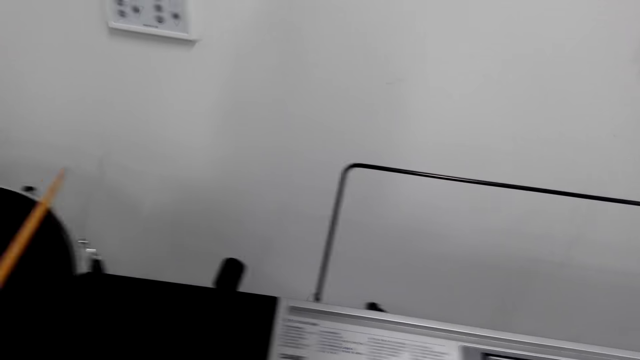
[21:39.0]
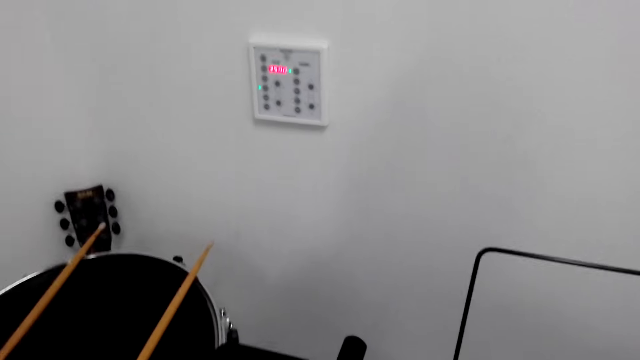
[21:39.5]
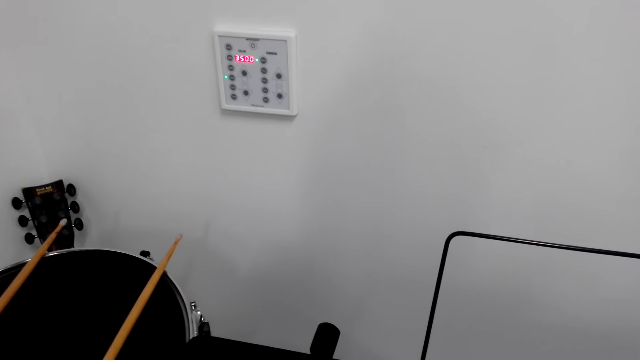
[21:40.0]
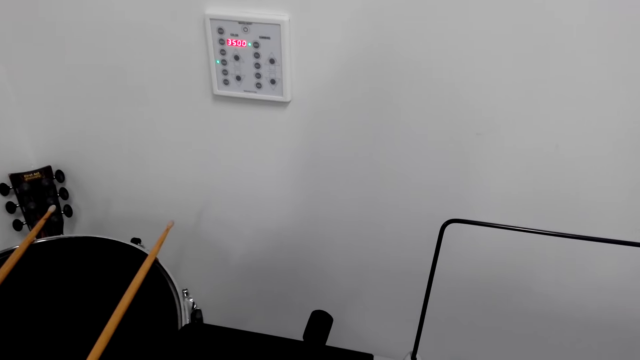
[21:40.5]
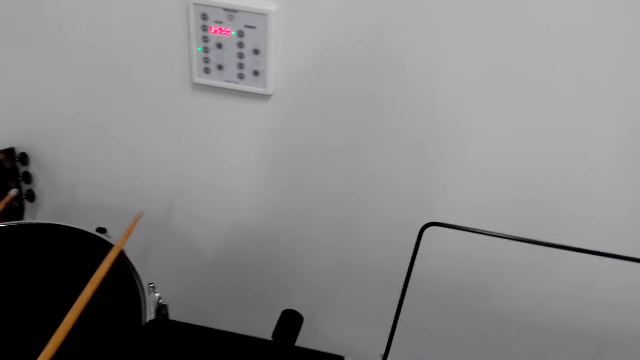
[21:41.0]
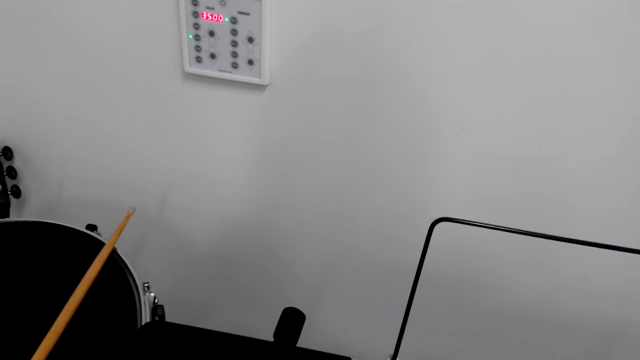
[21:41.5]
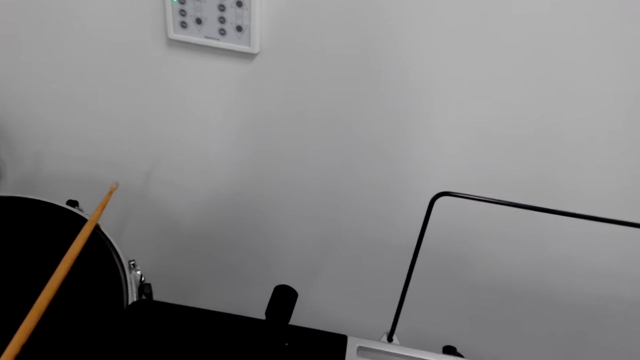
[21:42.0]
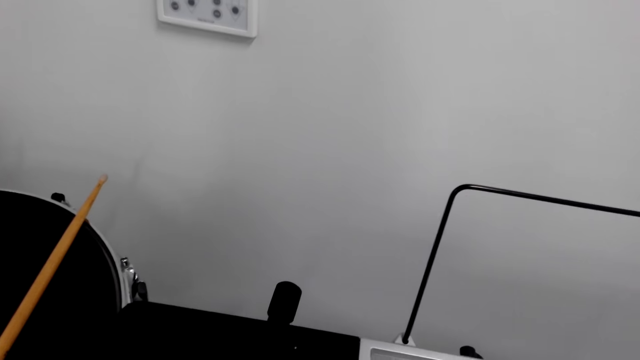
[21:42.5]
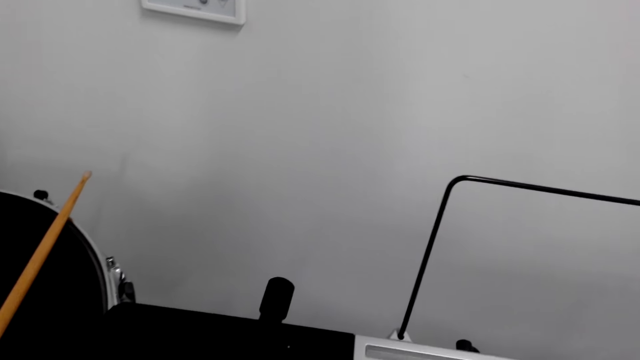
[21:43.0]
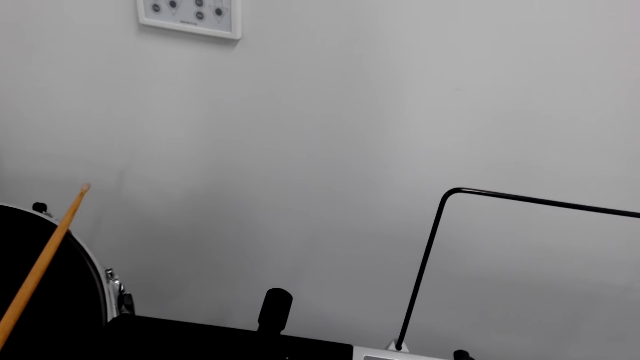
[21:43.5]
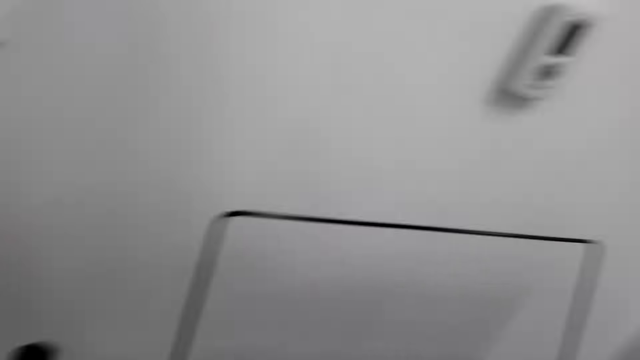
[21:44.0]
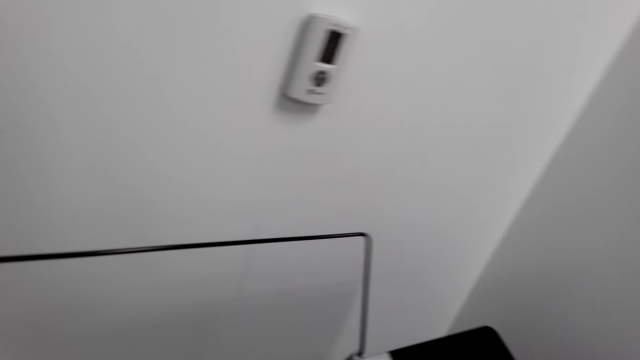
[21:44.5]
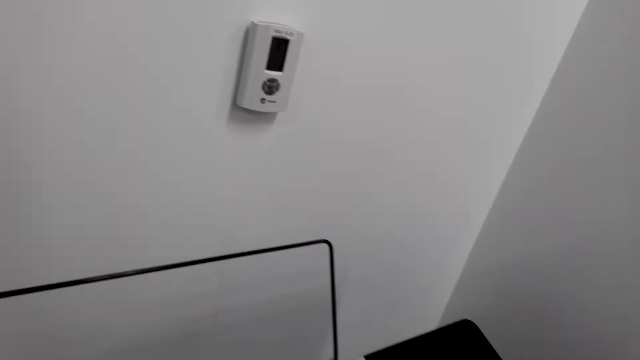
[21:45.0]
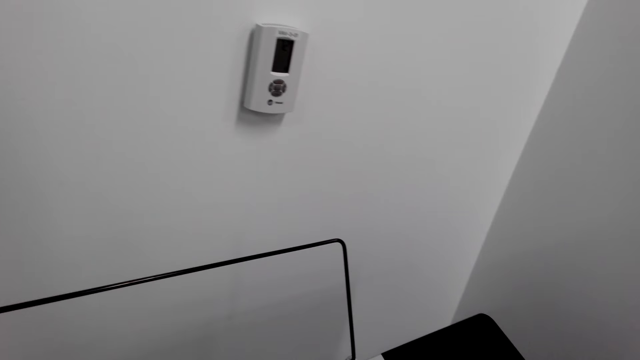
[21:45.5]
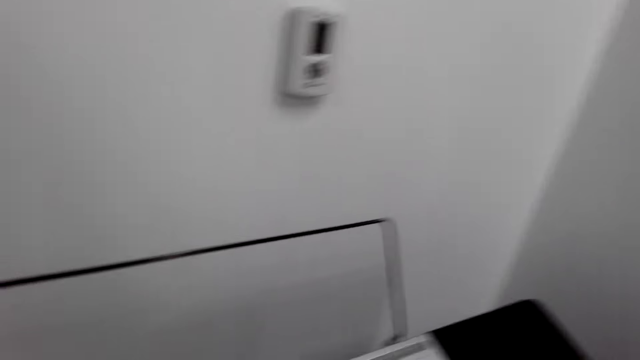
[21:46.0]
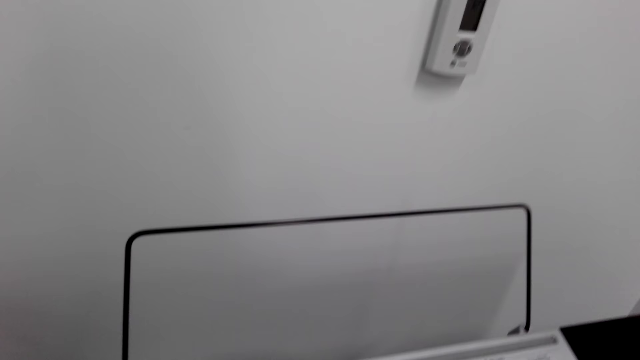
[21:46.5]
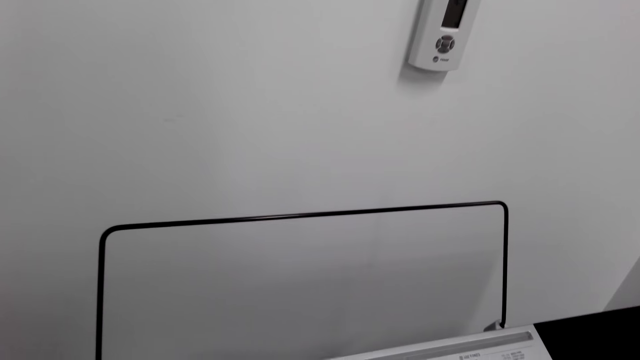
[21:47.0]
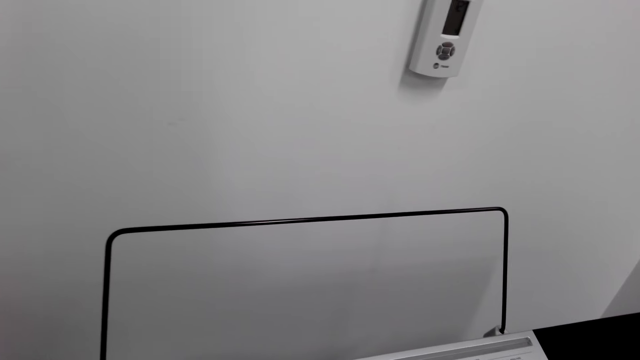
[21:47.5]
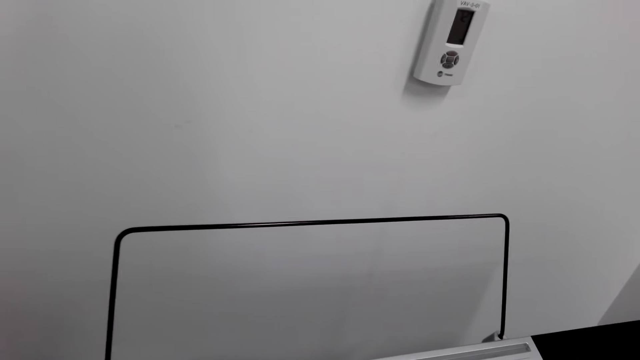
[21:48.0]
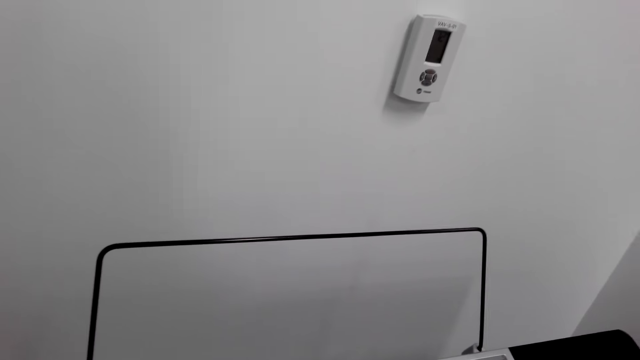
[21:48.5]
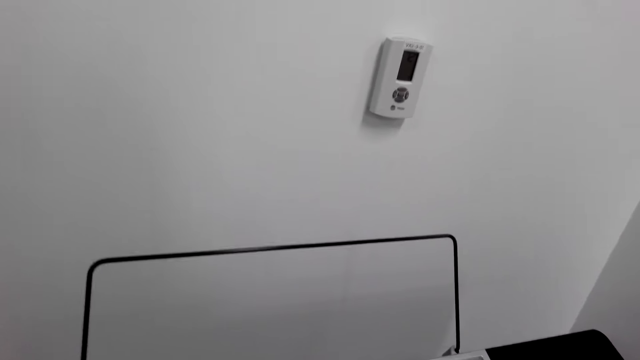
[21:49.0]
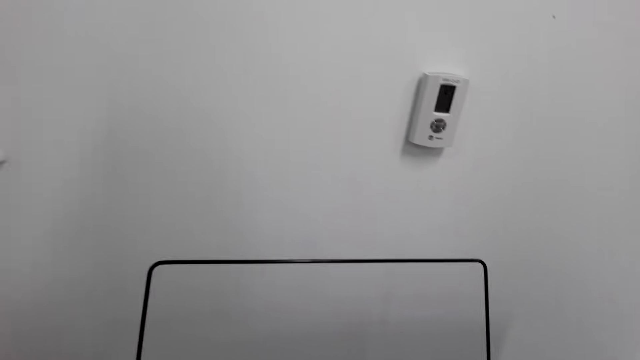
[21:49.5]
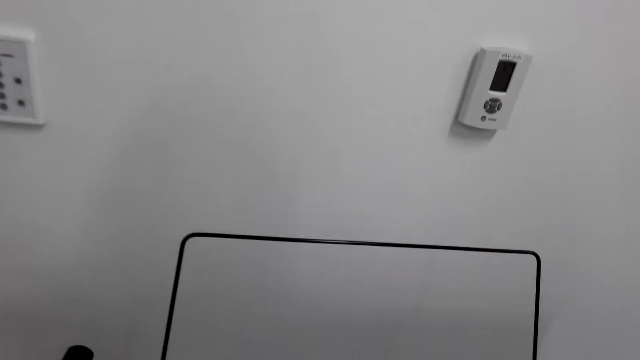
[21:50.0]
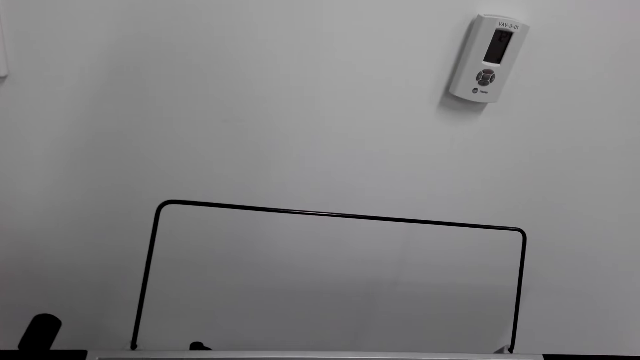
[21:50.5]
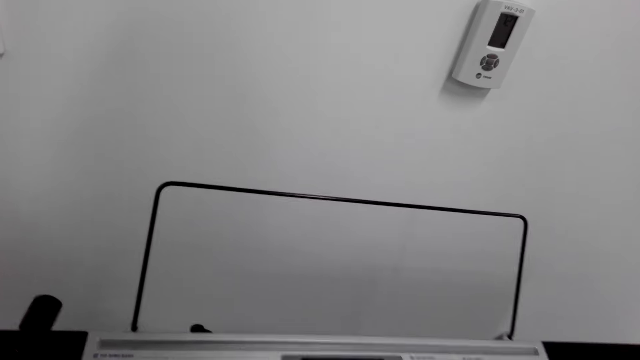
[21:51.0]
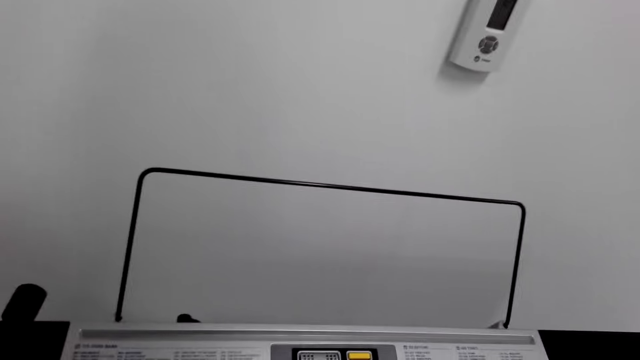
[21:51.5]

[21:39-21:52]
The camera wearer looks around. They play the piano.

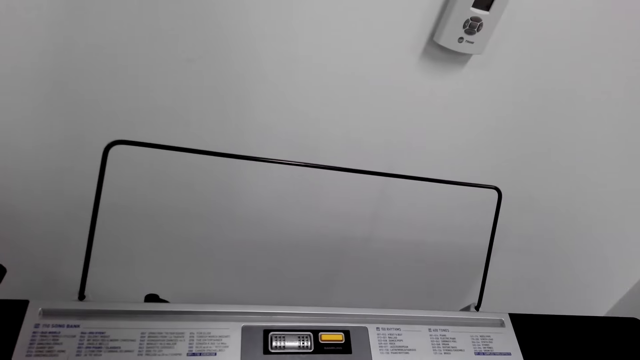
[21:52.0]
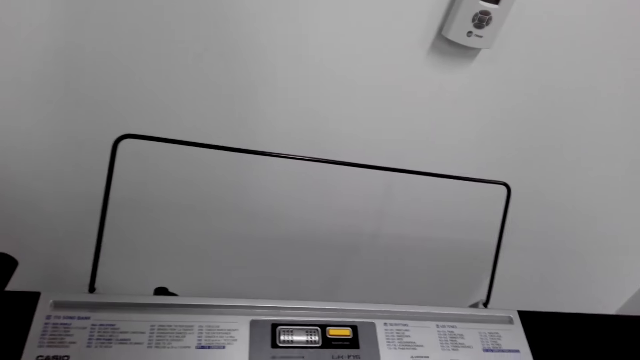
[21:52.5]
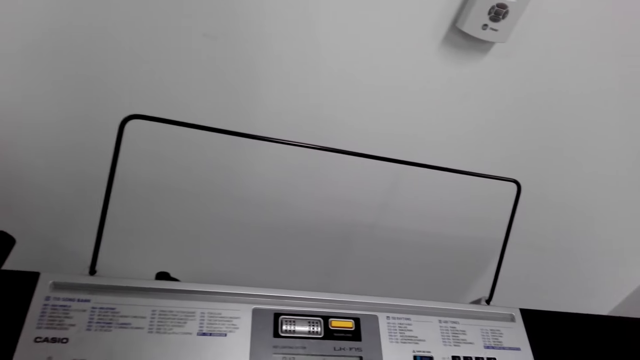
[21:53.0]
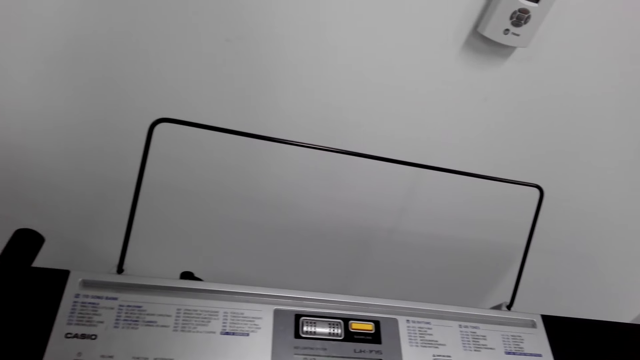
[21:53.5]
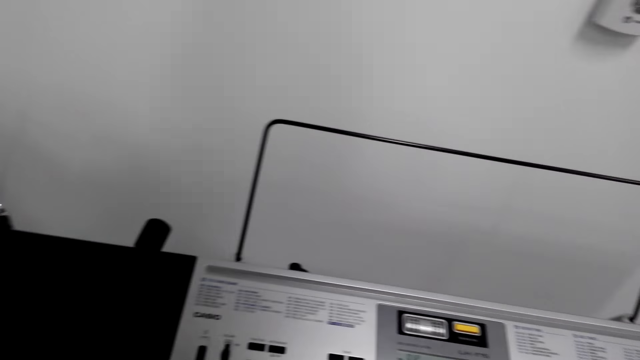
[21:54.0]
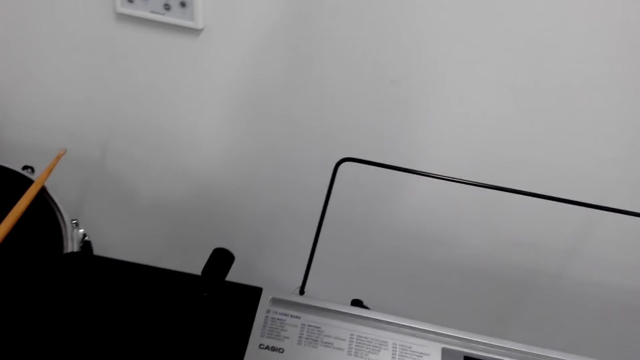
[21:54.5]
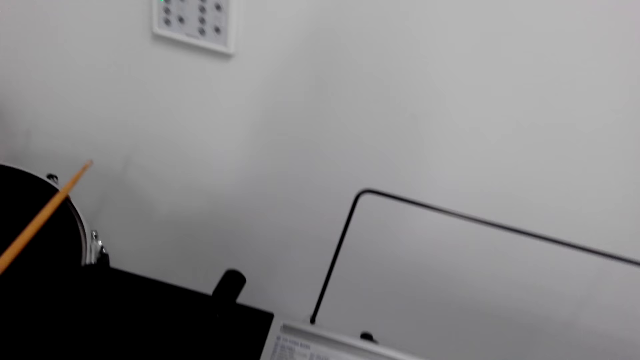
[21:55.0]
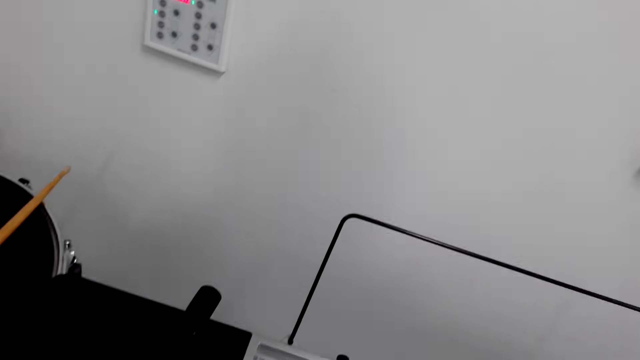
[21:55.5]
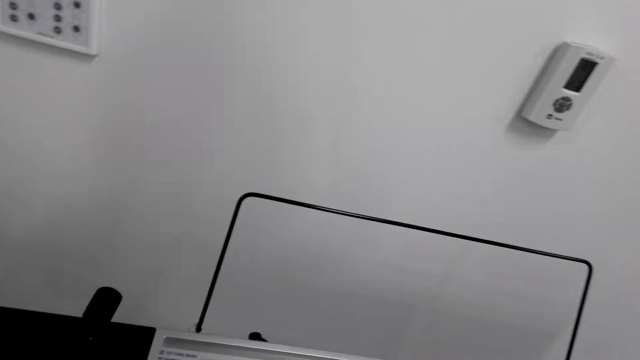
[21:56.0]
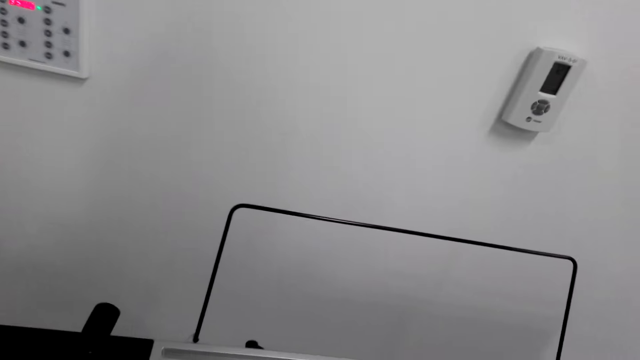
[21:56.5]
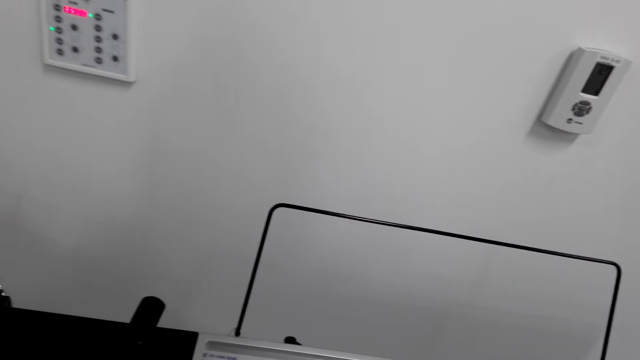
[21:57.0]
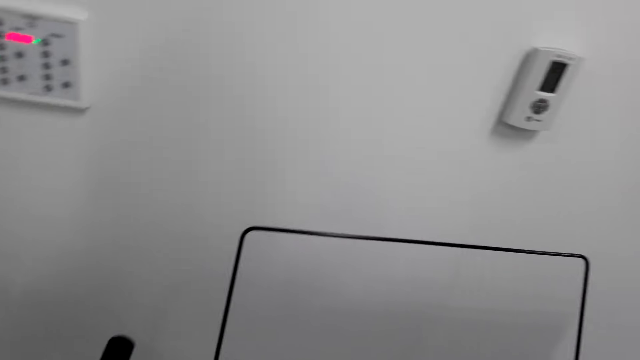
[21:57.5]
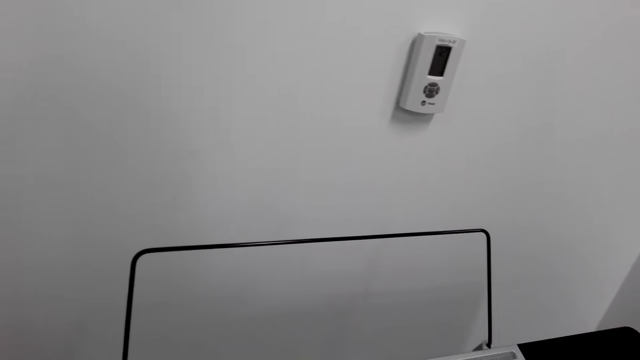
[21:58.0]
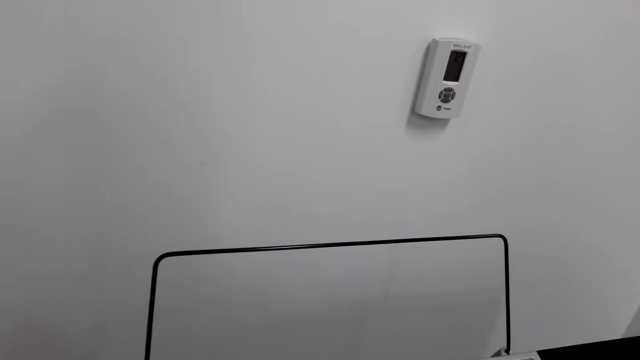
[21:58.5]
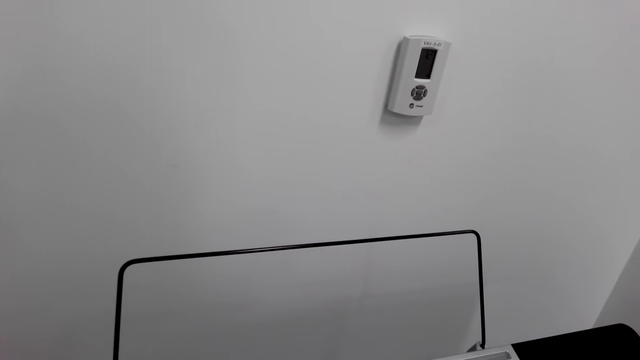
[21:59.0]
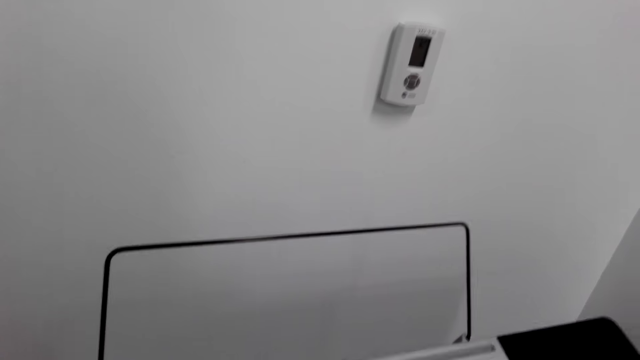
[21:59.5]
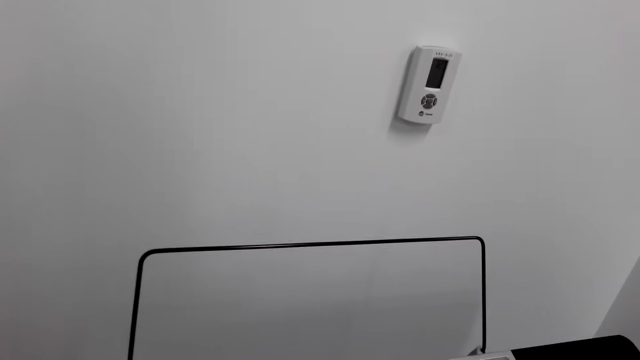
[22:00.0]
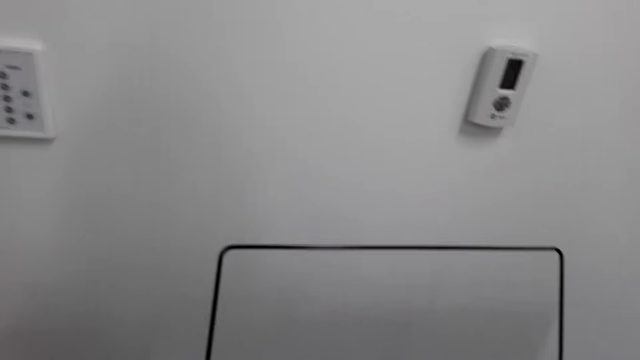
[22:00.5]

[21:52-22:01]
The camera wearer hits something.
